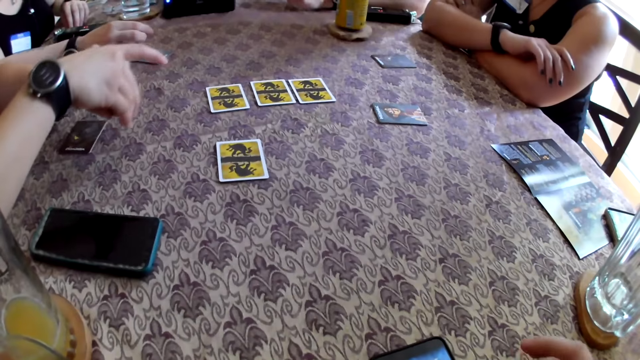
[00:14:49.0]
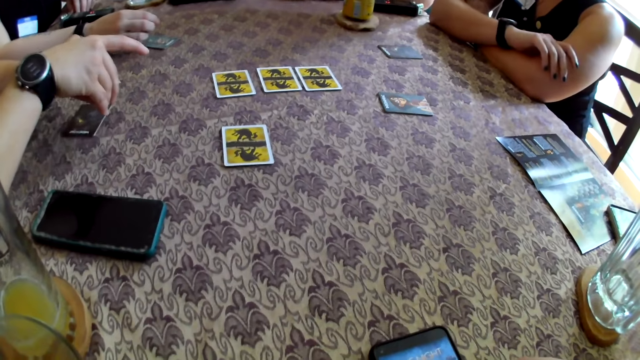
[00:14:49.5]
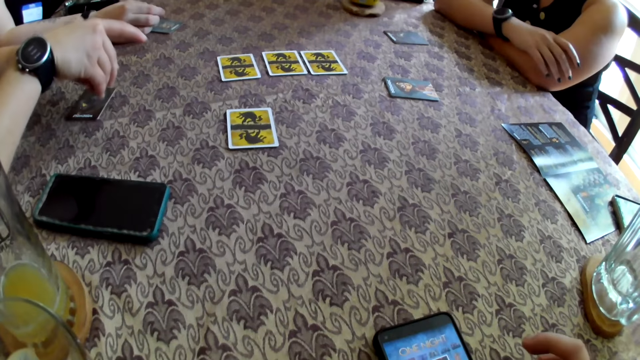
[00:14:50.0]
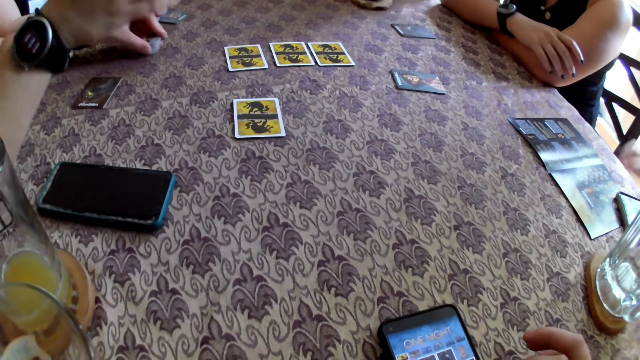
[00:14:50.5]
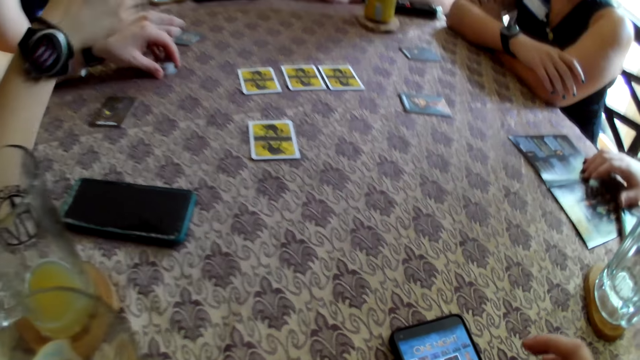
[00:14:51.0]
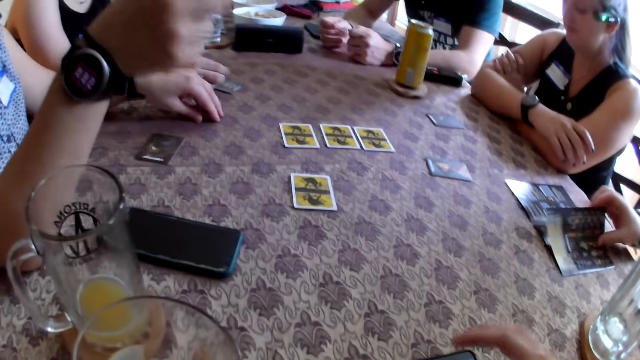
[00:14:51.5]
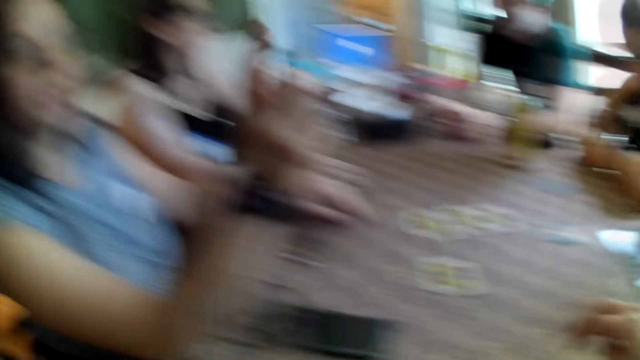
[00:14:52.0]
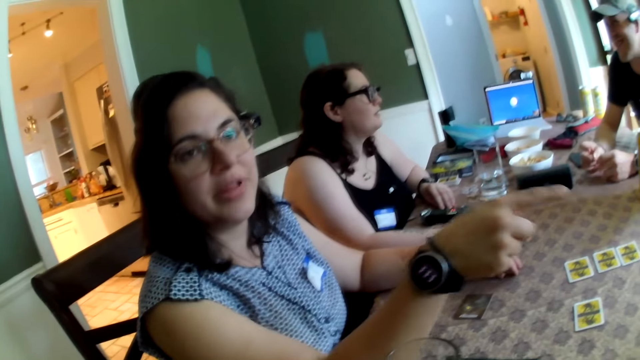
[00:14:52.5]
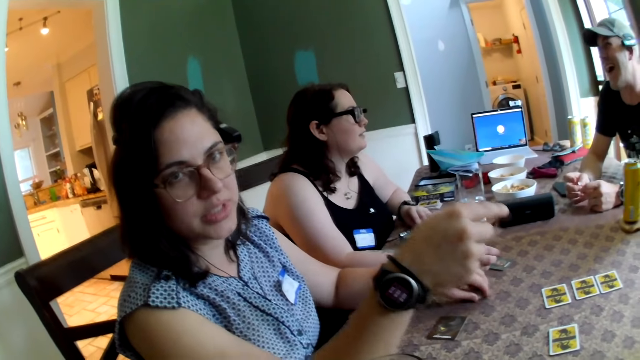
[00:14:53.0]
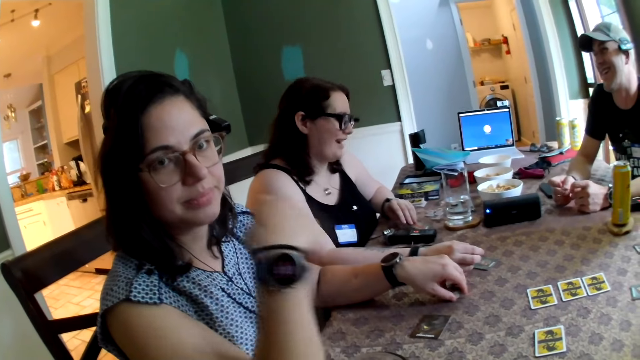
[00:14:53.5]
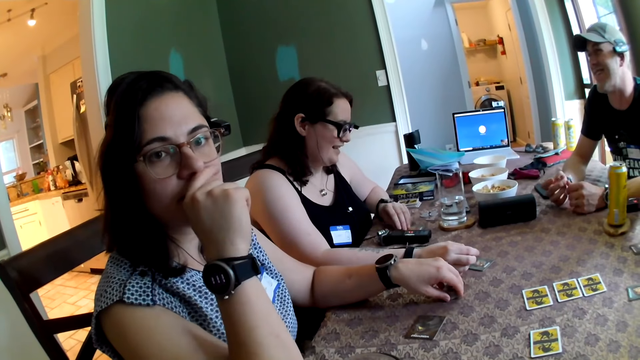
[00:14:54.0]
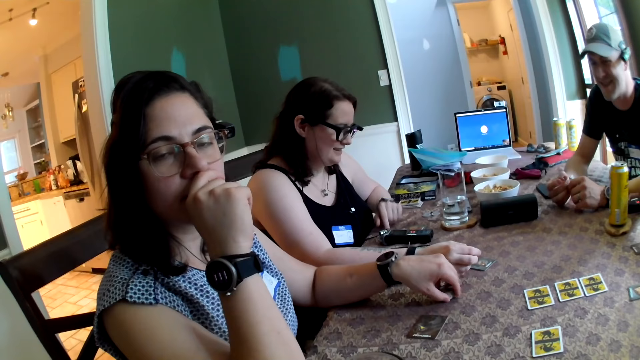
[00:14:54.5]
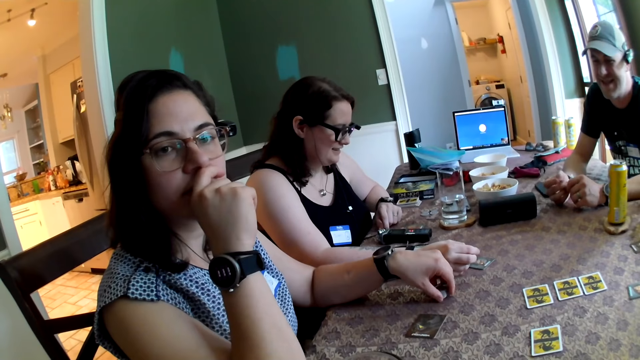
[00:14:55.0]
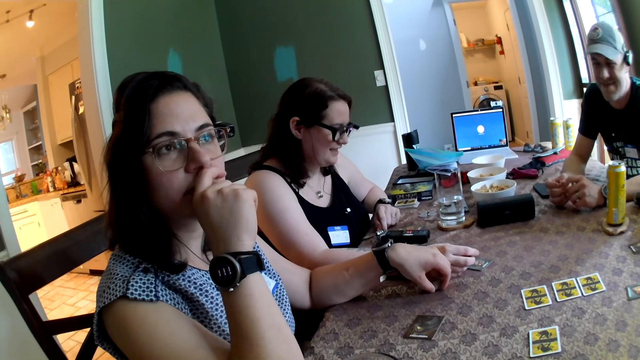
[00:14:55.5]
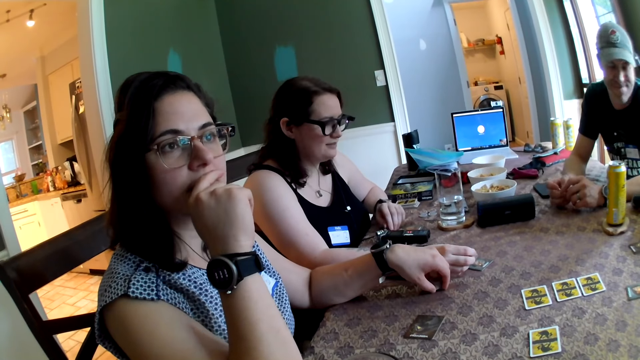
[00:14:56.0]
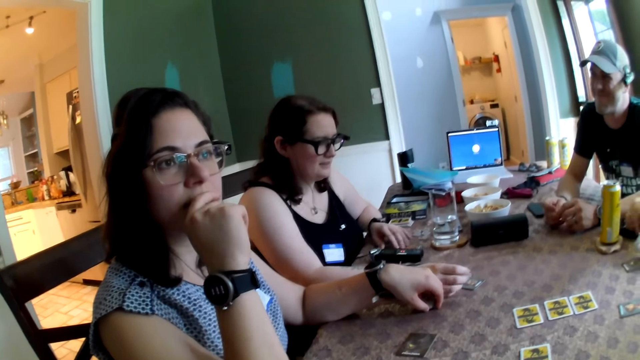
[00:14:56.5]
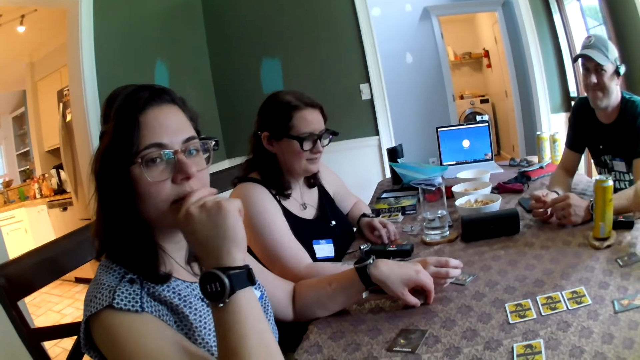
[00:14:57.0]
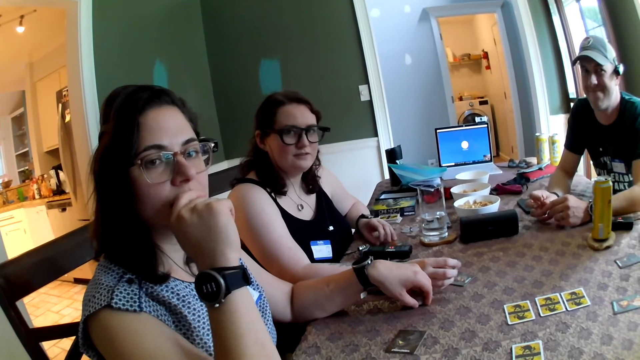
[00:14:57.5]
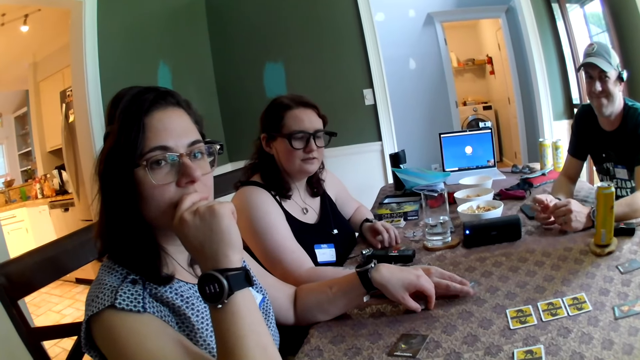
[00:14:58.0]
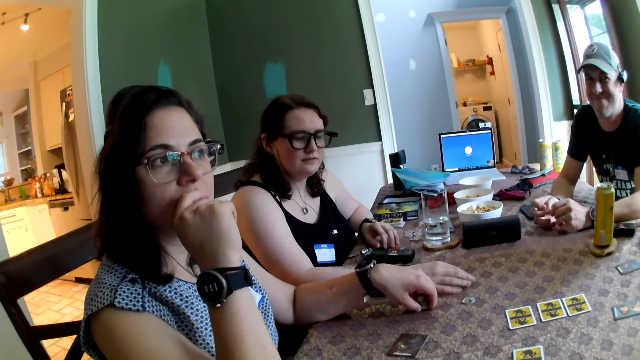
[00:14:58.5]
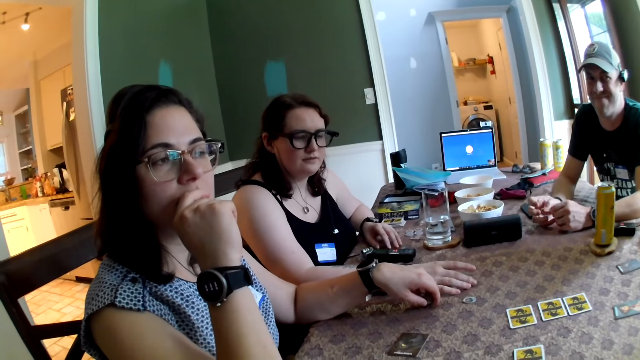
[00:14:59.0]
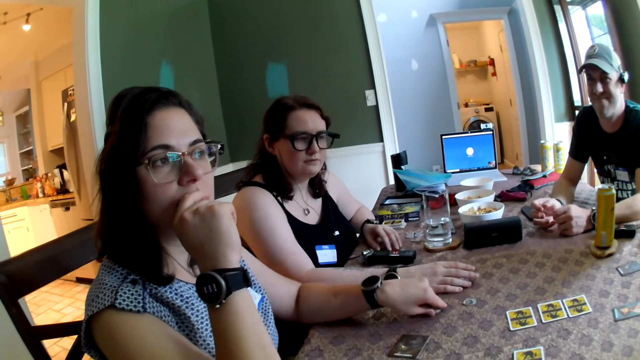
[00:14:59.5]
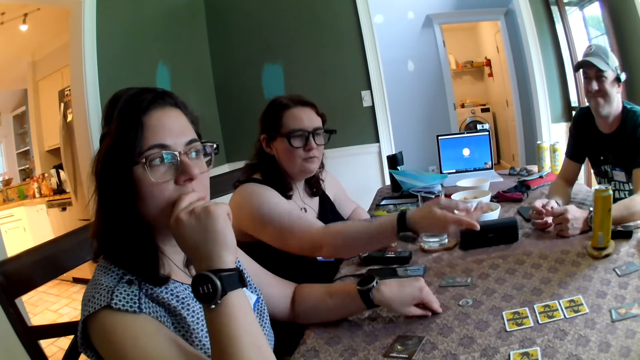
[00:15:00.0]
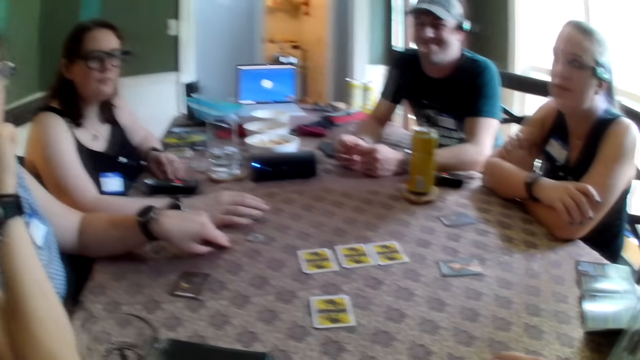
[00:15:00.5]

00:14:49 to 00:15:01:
The camera wearer presses a phone on the table with his right hand. The third woman drops the chips on the table with her left hand. Another man opens a paper on the table with his right hand. The first woman touches a card on the table with her left hand, and drops the chip in her right hand on the table.

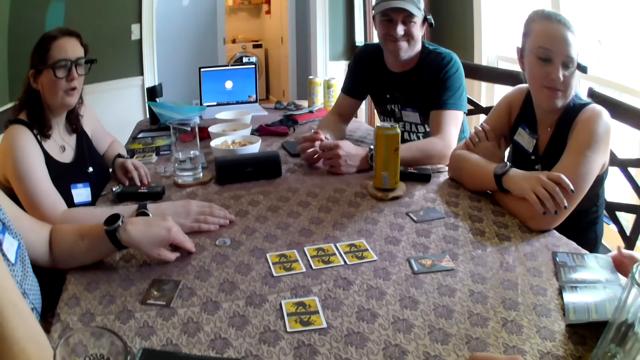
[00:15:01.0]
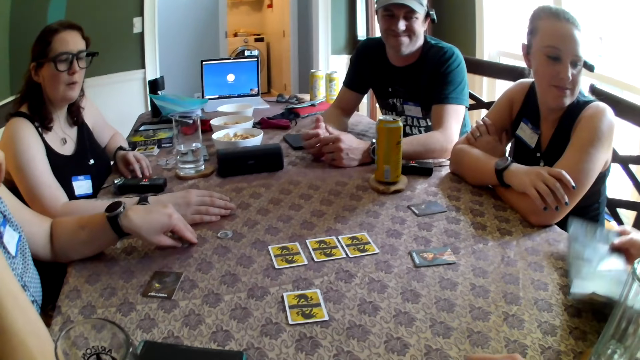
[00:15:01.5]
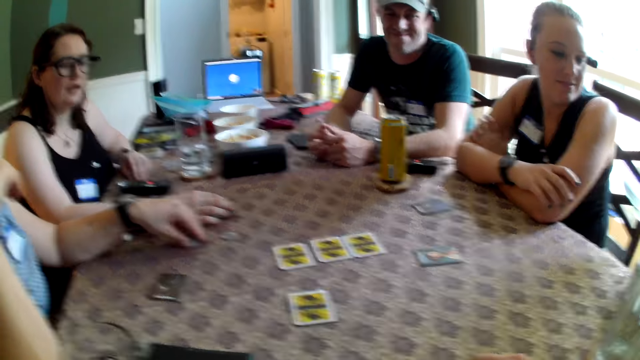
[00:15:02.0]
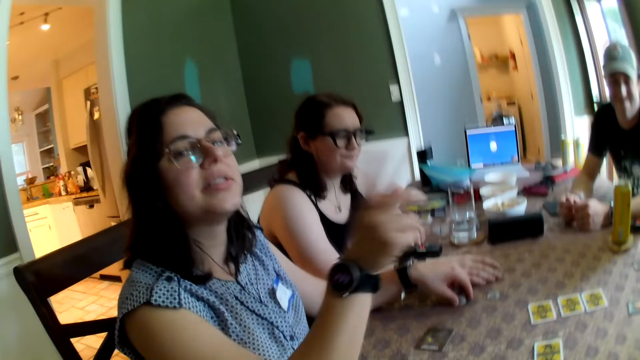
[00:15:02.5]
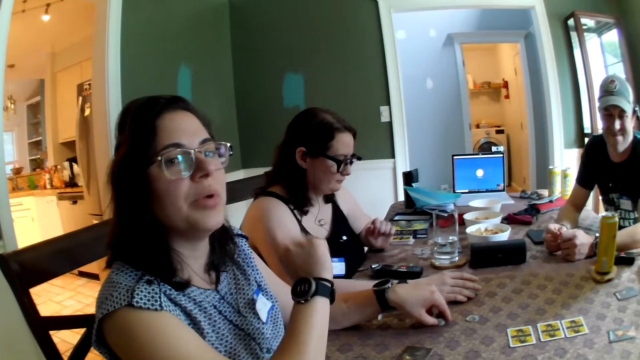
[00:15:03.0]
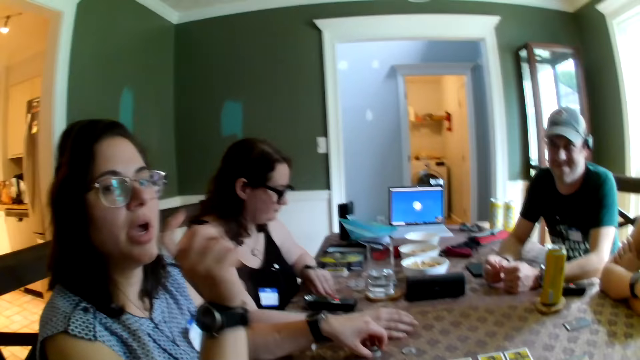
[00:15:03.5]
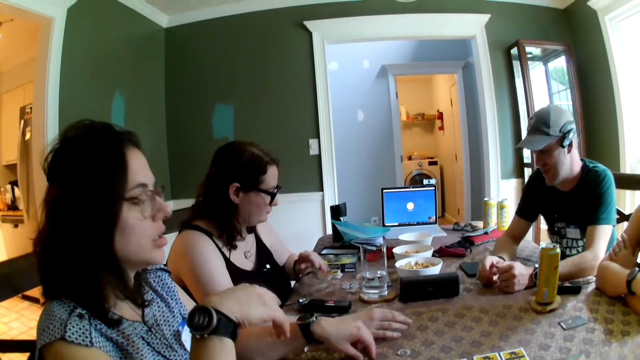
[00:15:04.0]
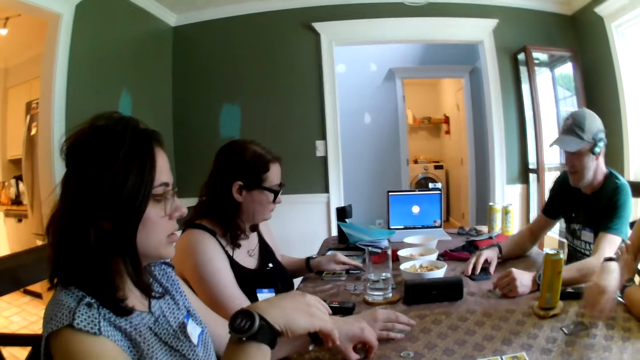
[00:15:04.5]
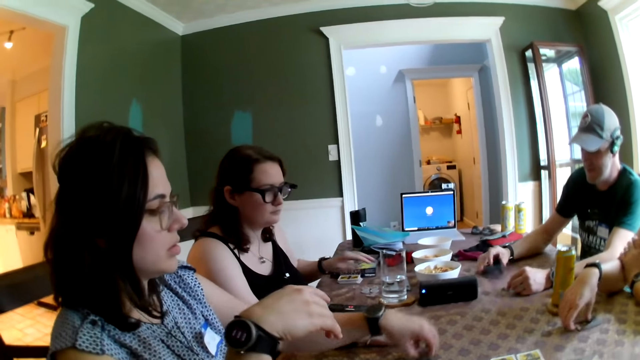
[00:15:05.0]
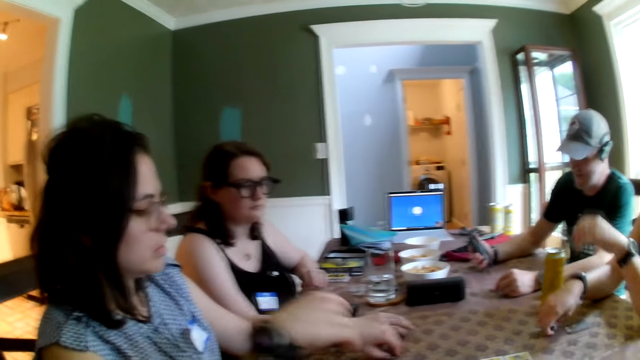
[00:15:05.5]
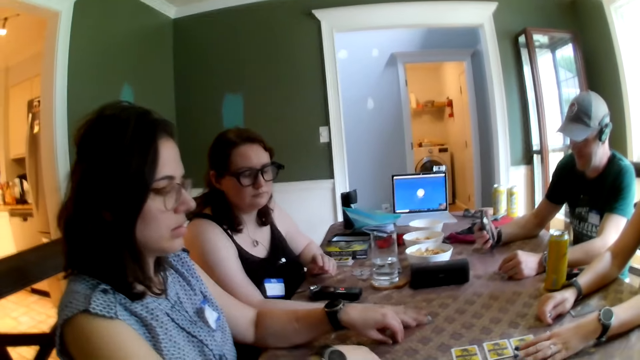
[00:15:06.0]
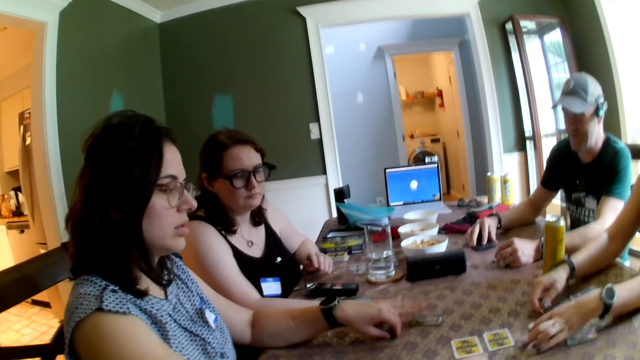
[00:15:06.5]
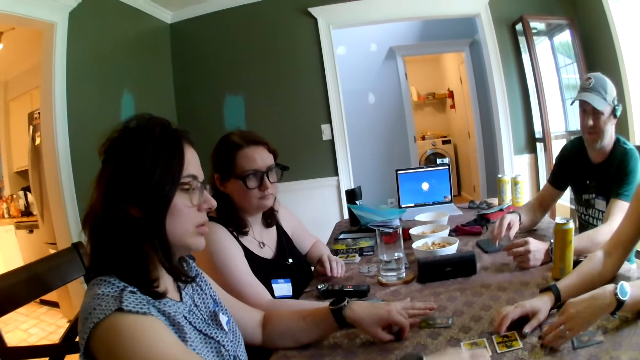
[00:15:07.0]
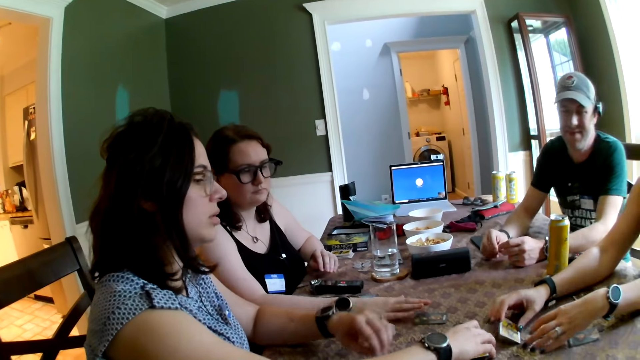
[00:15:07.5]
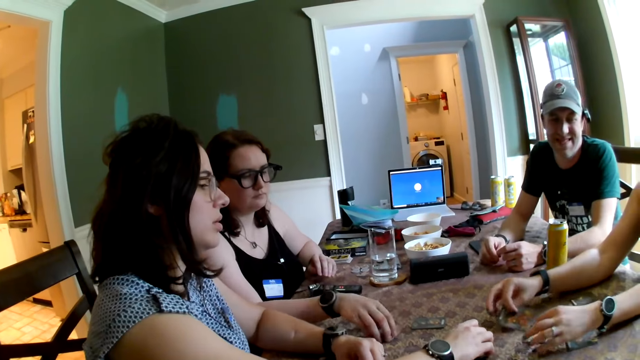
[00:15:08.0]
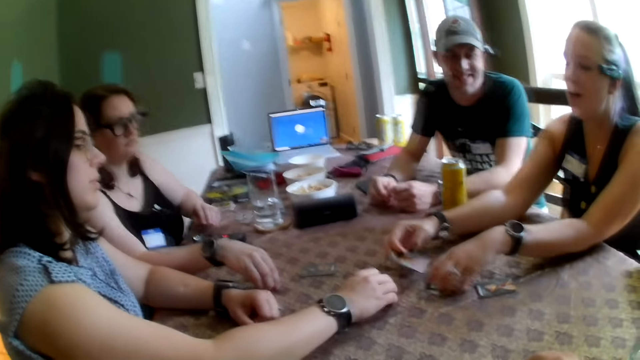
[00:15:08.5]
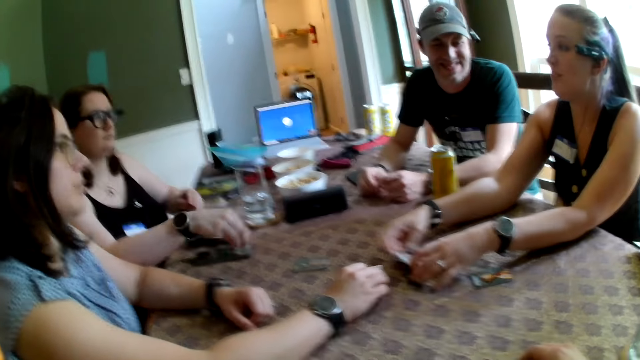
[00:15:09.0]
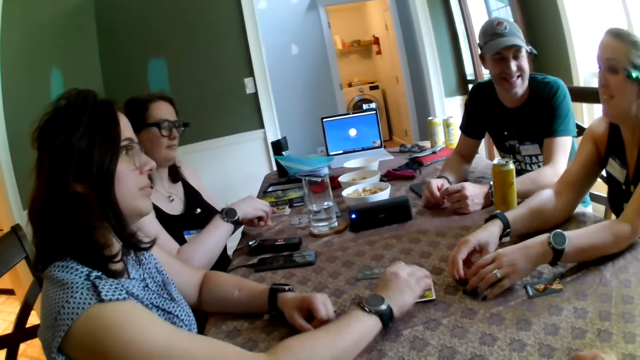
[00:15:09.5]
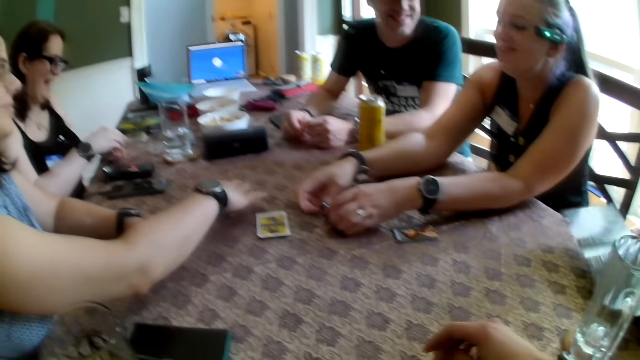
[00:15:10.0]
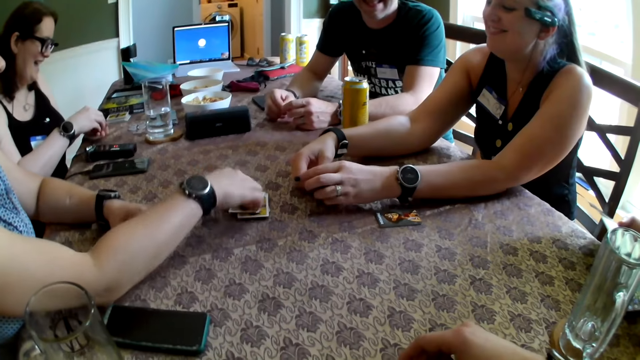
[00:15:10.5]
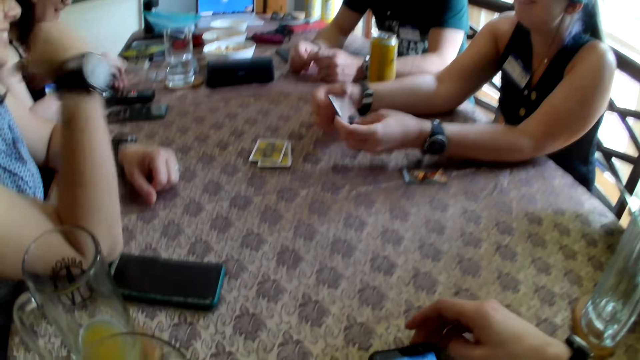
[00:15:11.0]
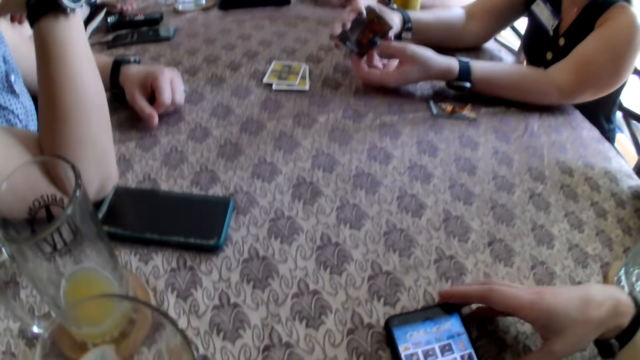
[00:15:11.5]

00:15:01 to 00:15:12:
The other man picks the paper up from the table with his hands. The first woman drops the card in her left hand on the table. The first man picks up a phone on the table with his right hand. The third woman picks up the chip on the table with her left hand. The second woman picks up the cards on the table with her hands. The third woman touches the card on the table with her right hand, and picks up the chip on the table with her right hand. Another girl holds the card. The third woman moves the card on the table with her right hand onto the card on the table. The second woman picks up the card on the table with her hands.
